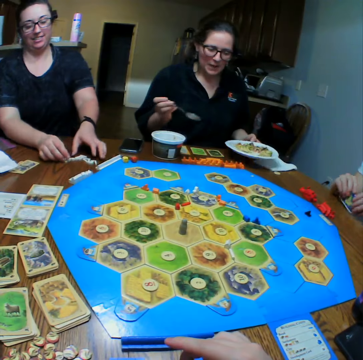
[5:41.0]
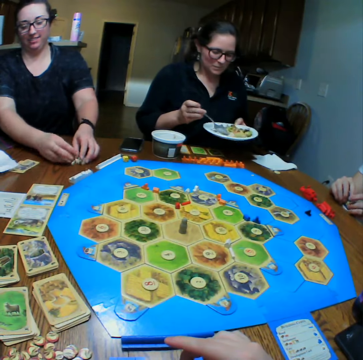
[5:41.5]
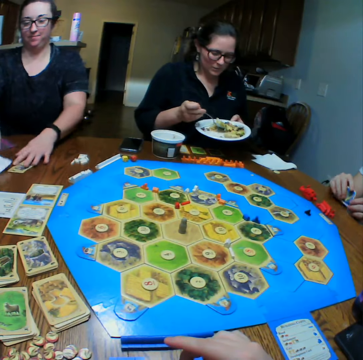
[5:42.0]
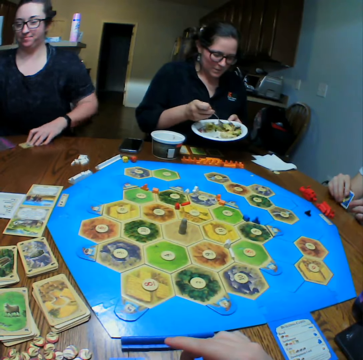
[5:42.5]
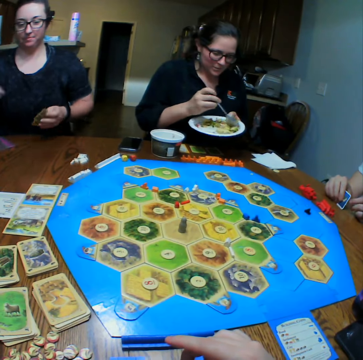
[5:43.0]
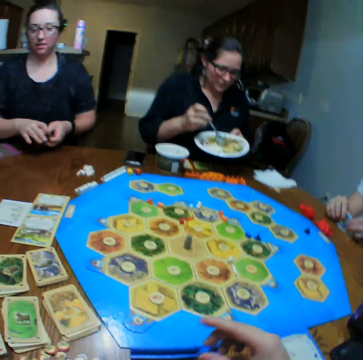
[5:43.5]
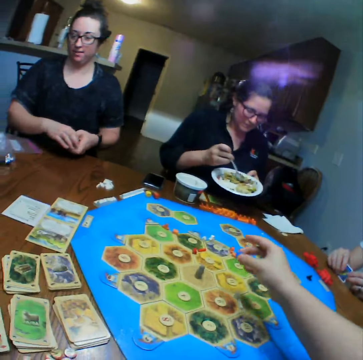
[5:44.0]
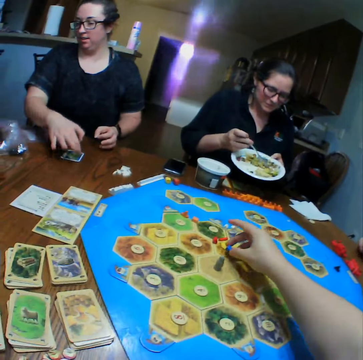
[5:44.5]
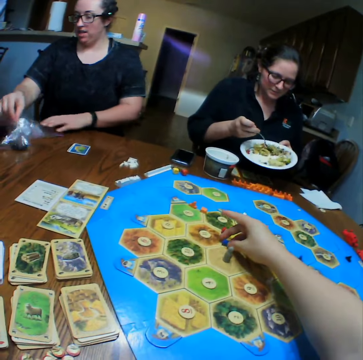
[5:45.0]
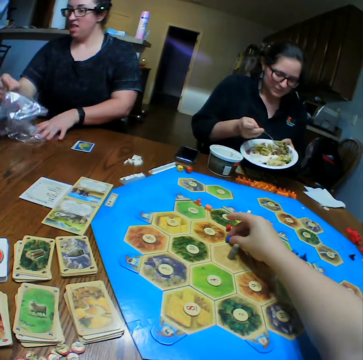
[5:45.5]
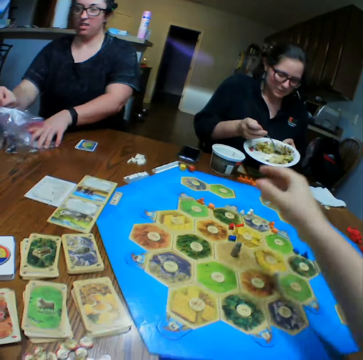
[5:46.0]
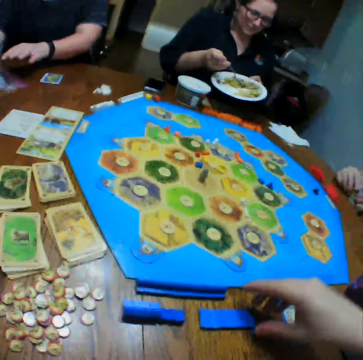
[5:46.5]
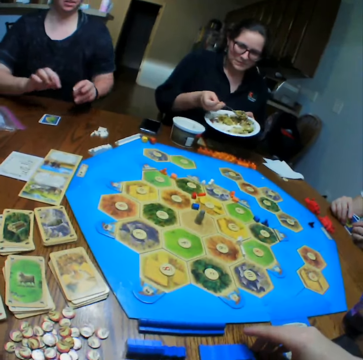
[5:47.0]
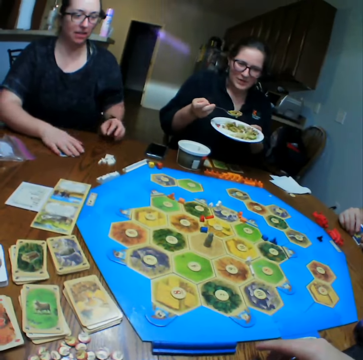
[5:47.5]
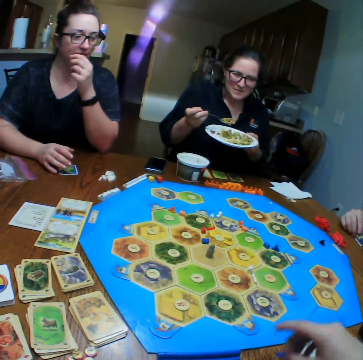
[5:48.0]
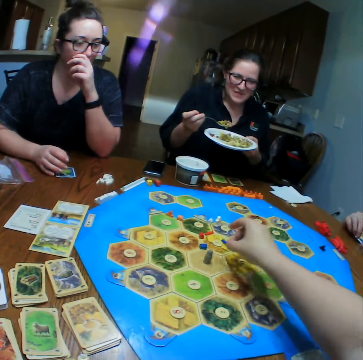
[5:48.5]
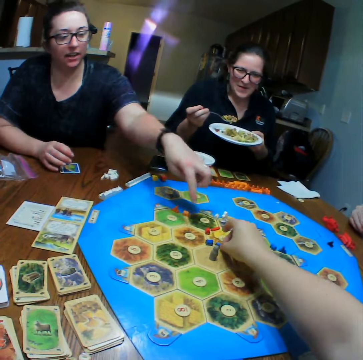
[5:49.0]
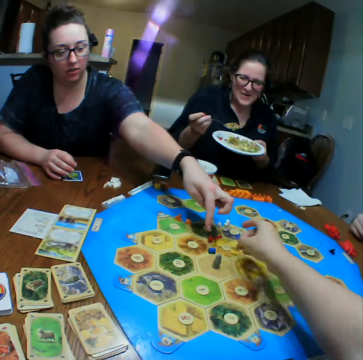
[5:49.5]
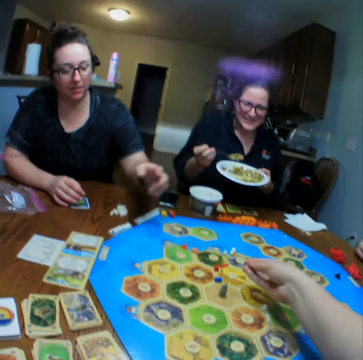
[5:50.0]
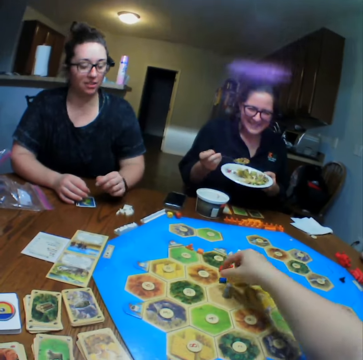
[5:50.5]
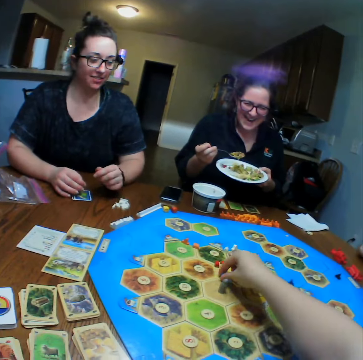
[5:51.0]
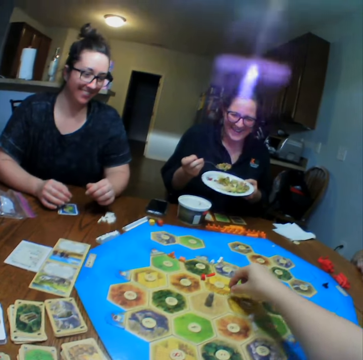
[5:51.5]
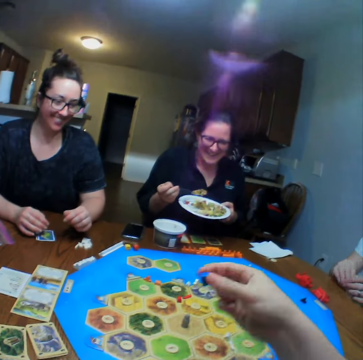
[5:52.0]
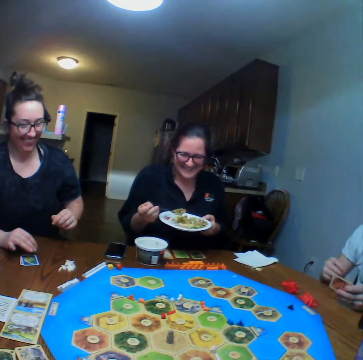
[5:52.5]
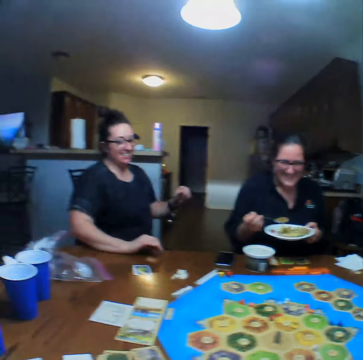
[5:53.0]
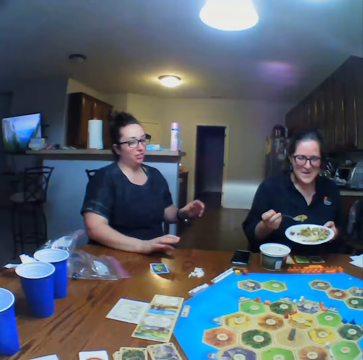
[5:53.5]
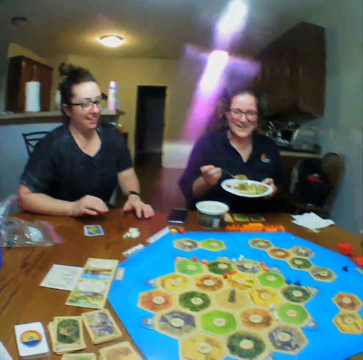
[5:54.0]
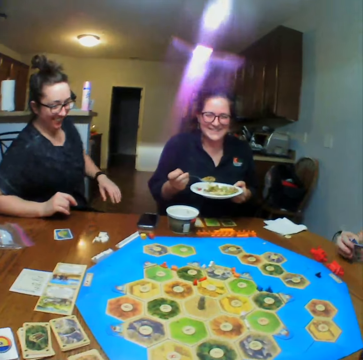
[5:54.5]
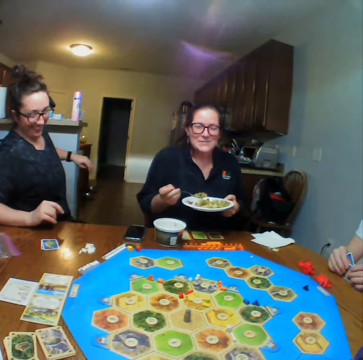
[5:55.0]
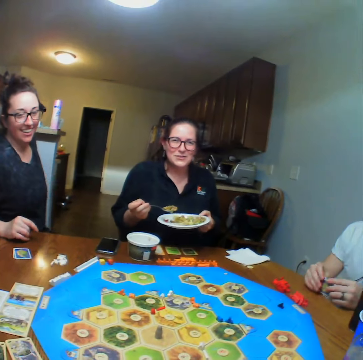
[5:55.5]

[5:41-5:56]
A lady eats. The lady scoops food from the plate. Another woman picks the cards from the table. The camera wearer places a block on the board. They play. They pick a block from the table. They place the block on the board. They look at the other woman. They remove the block from the board.

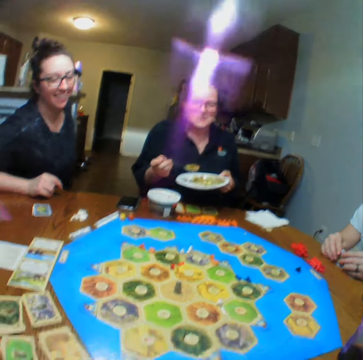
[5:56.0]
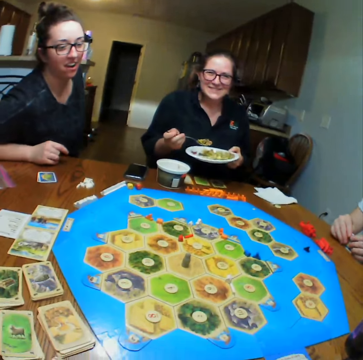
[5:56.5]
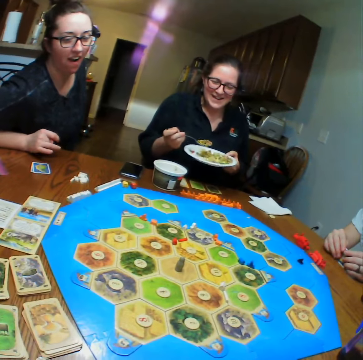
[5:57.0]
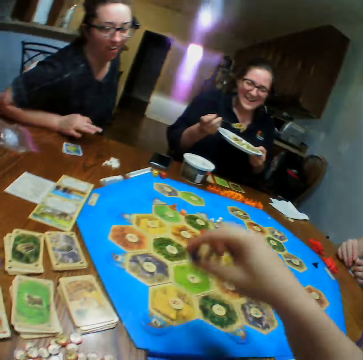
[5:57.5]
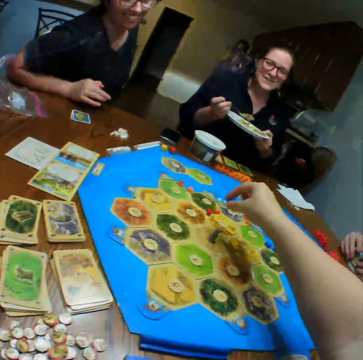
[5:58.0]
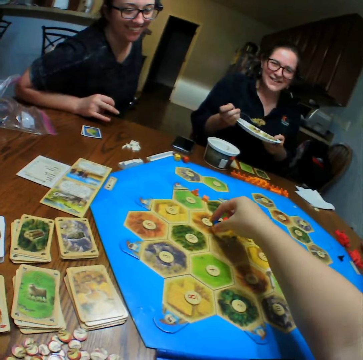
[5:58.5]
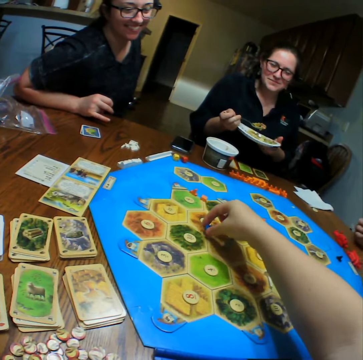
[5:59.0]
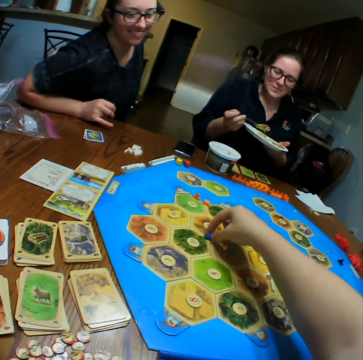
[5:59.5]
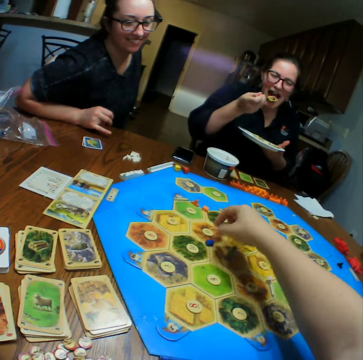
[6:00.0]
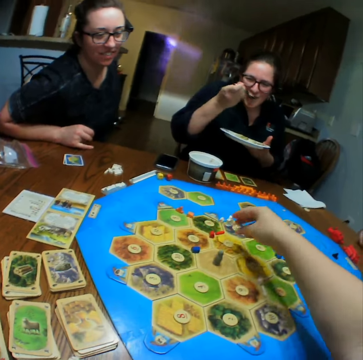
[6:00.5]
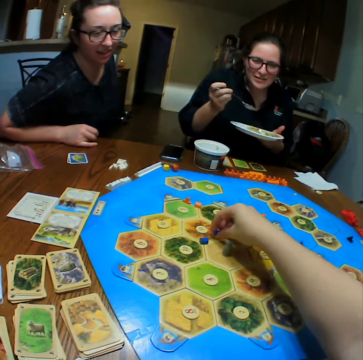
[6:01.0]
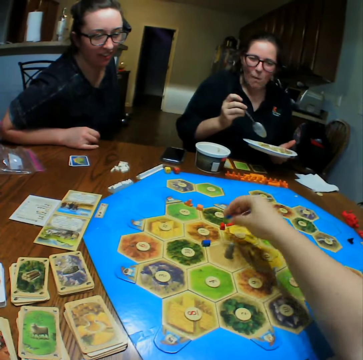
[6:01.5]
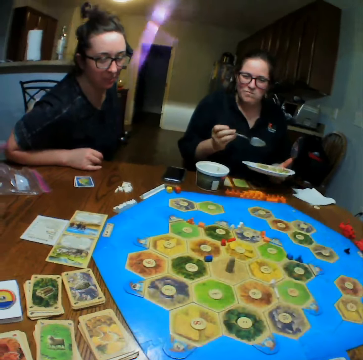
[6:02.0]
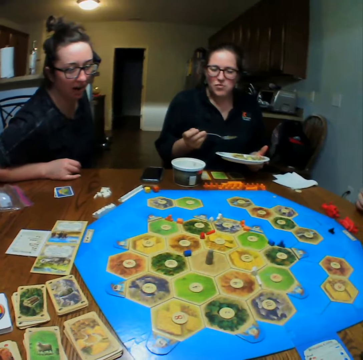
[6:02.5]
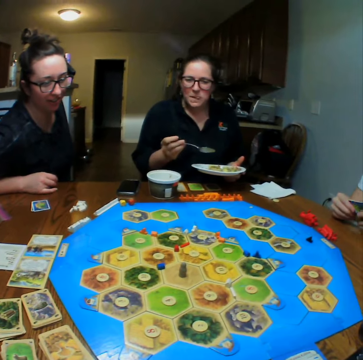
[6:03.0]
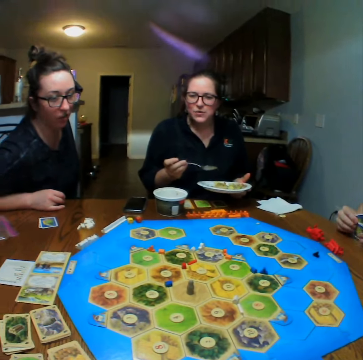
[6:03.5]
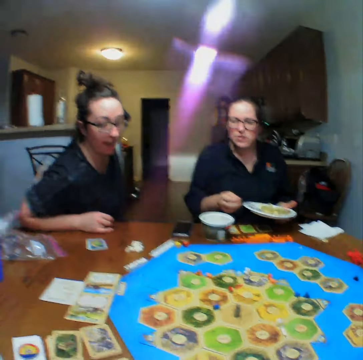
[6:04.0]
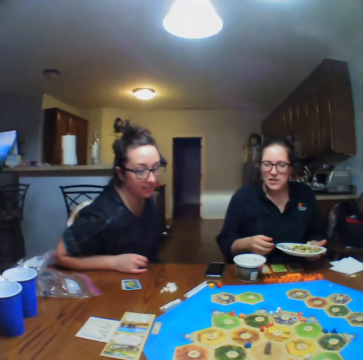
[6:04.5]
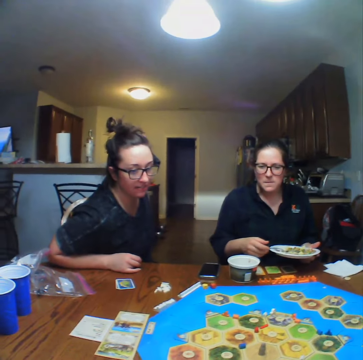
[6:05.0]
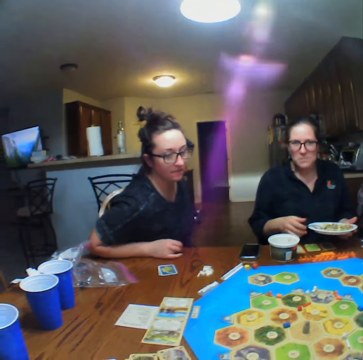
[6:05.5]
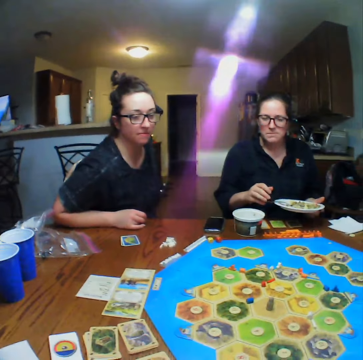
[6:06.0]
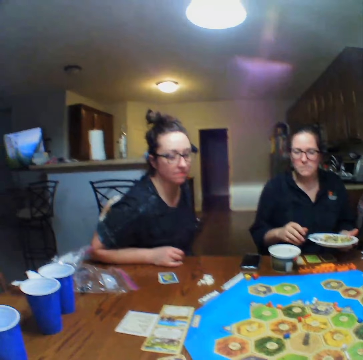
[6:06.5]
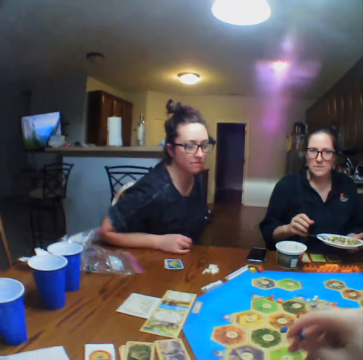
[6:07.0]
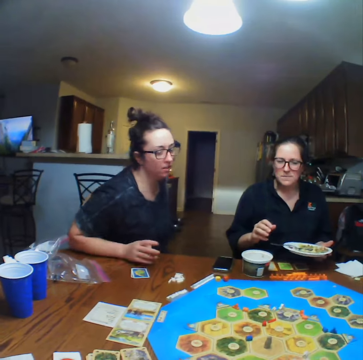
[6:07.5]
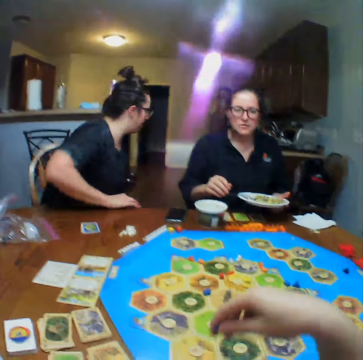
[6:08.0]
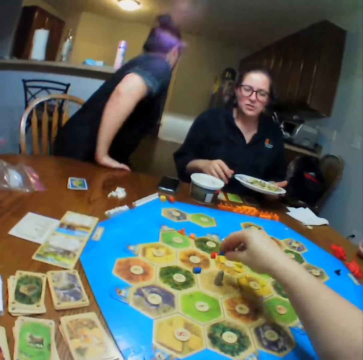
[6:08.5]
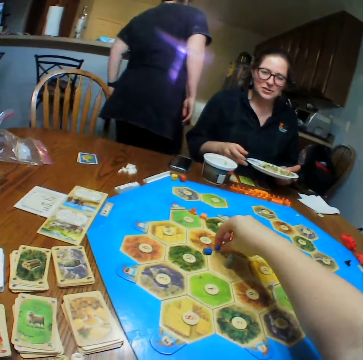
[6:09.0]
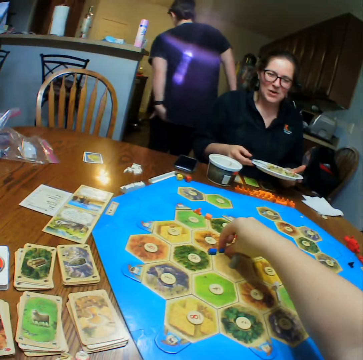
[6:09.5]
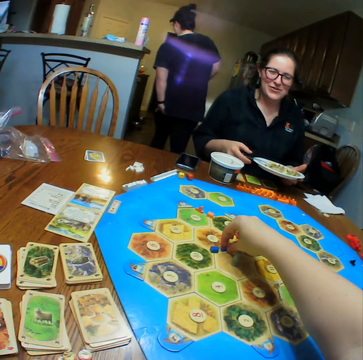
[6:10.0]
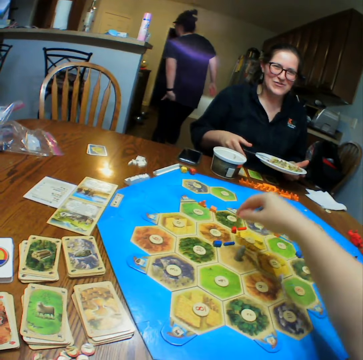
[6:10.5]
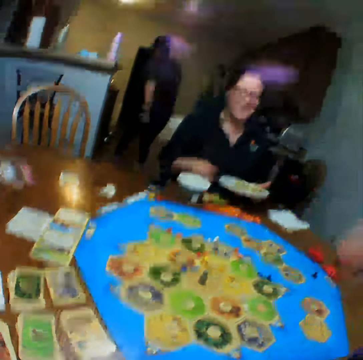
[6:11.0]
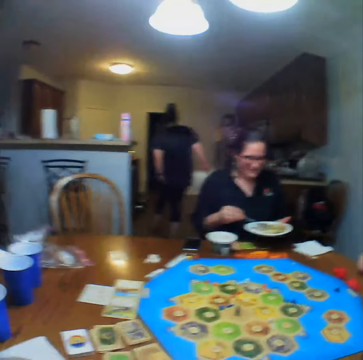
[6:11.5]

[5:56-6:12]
The camera wearer plays. They place a block on the board. A woman eats the food. The camera wearer plays. Another lady talks. The camera wearer talks. The other lady walks. The camera wearer places a block on the board.

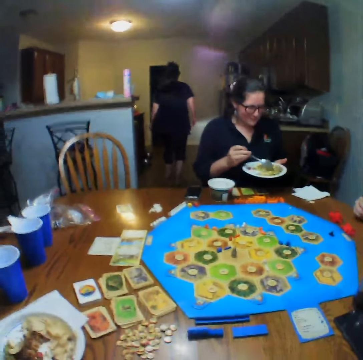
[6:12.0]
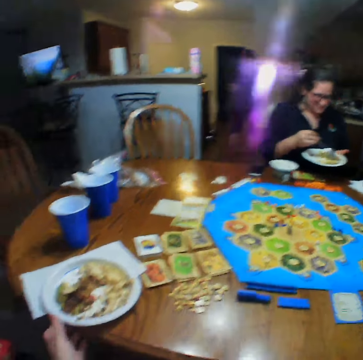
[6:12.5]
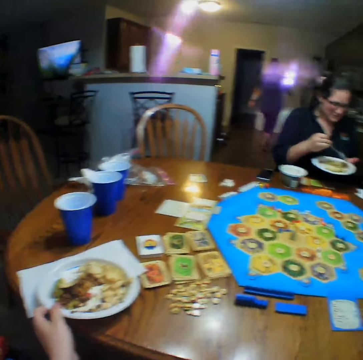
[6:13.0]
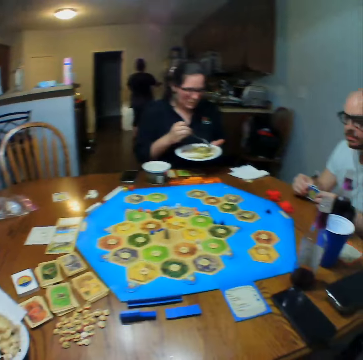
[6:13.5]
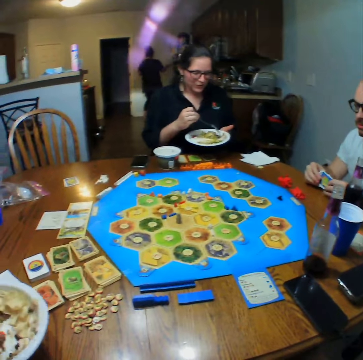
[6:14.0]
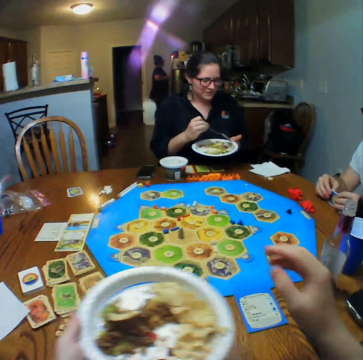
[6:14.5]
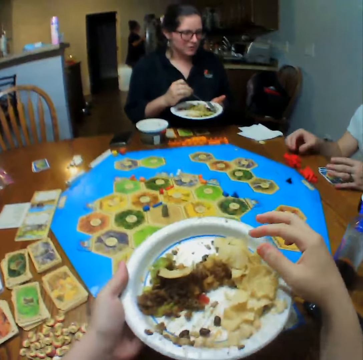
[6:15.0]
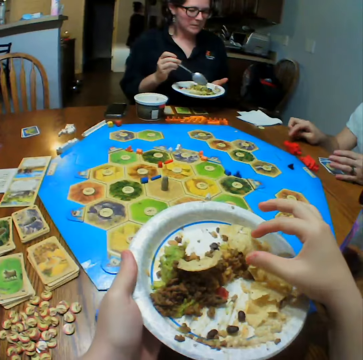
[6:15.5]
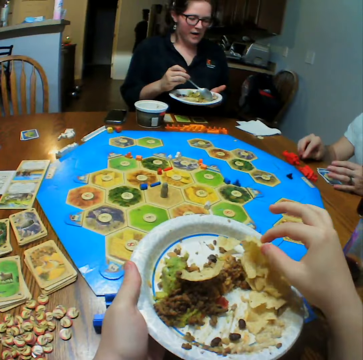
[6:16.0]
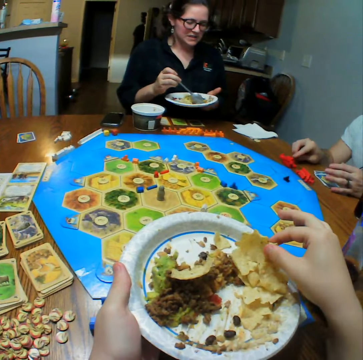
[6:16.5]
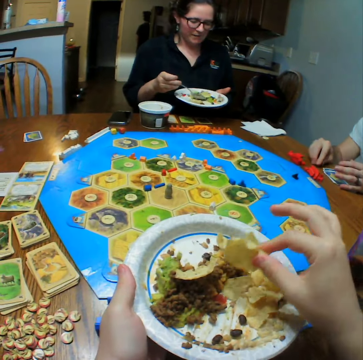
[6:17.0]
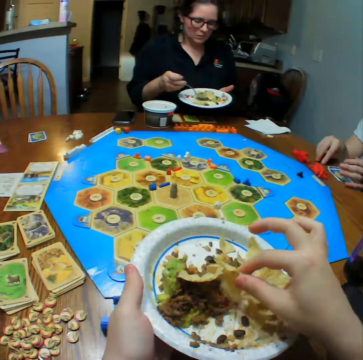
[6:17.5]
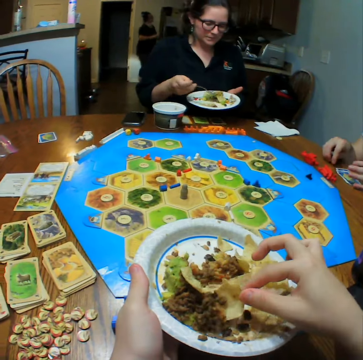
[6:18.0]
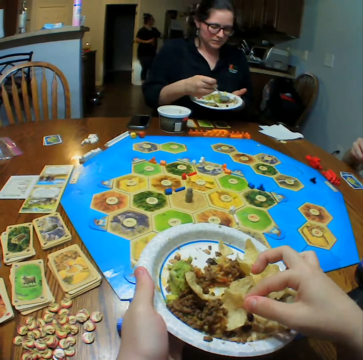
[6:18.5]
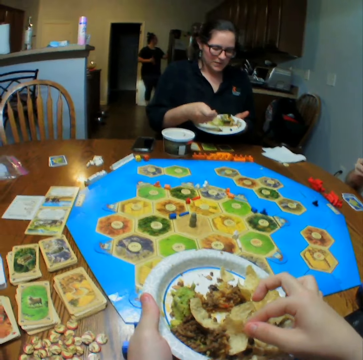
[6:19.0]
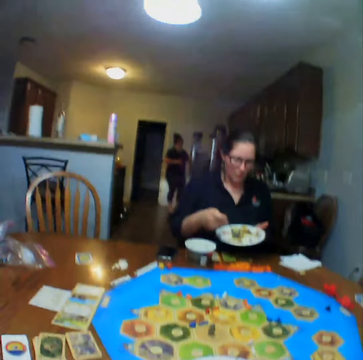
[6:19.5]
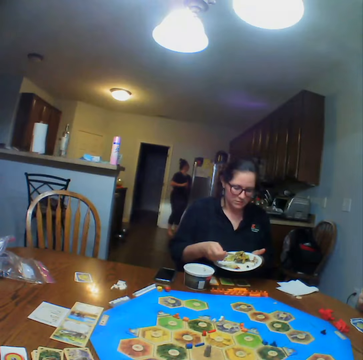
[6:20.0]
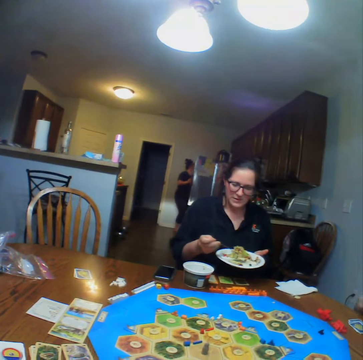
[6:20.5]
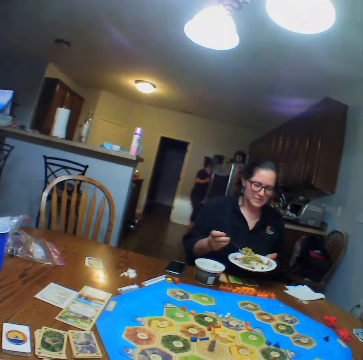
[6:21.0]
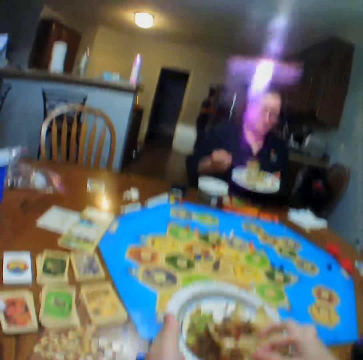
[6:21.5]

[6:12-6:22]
The camera wearer picks a plate from the table. They eat. They scoop the food from the plate. They talk to a lady.
